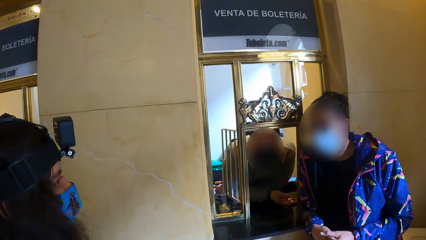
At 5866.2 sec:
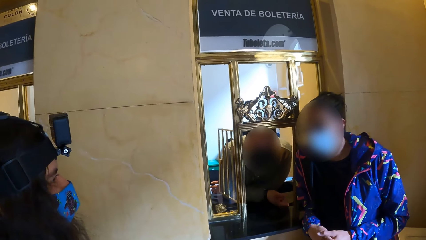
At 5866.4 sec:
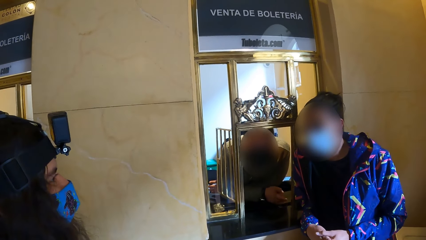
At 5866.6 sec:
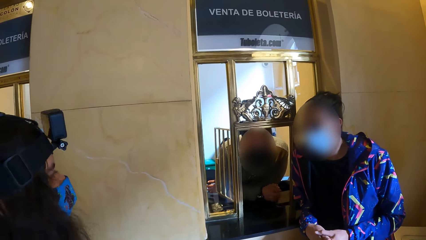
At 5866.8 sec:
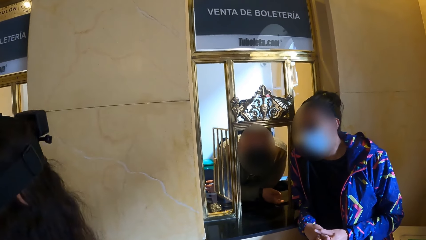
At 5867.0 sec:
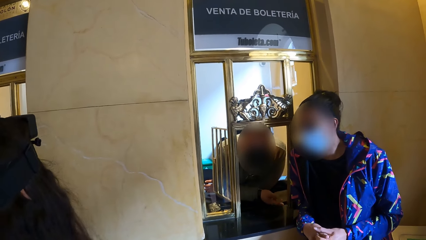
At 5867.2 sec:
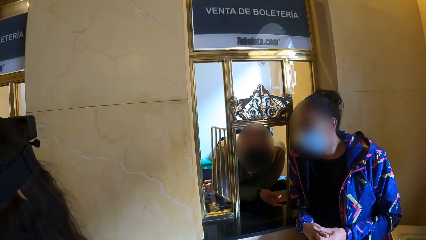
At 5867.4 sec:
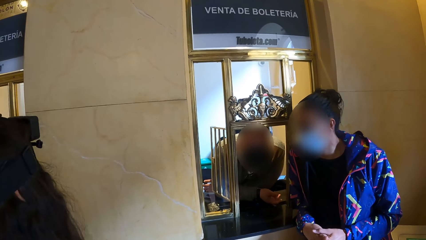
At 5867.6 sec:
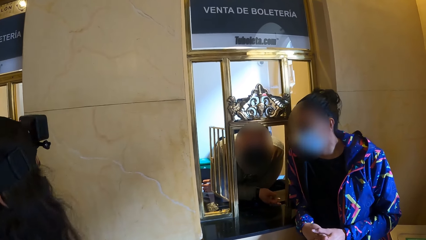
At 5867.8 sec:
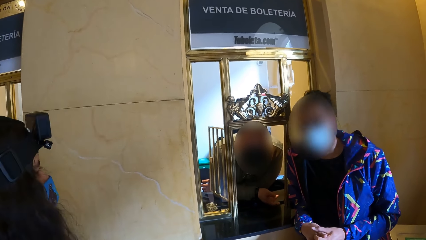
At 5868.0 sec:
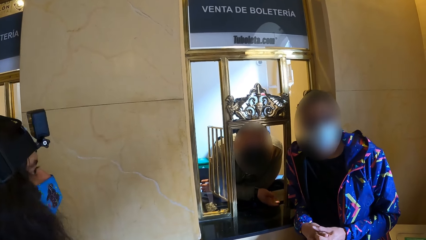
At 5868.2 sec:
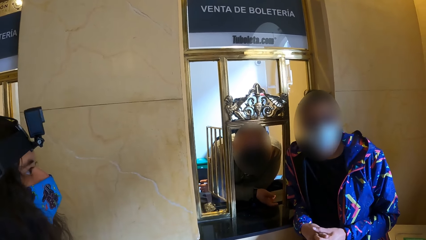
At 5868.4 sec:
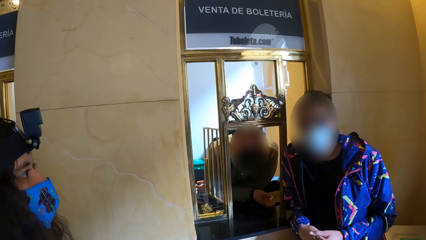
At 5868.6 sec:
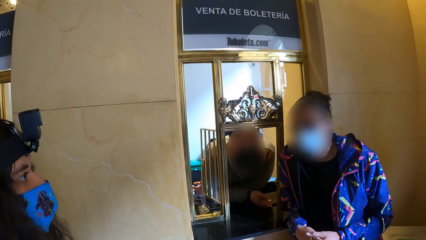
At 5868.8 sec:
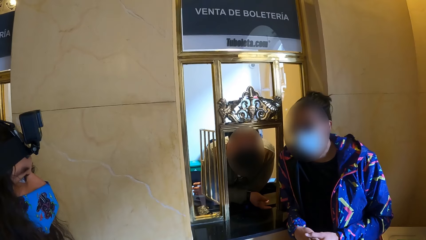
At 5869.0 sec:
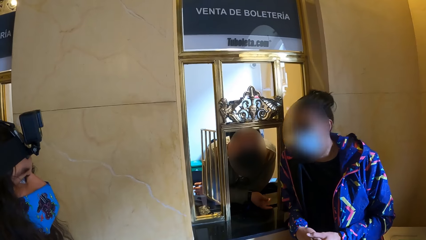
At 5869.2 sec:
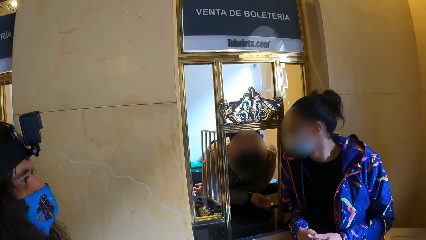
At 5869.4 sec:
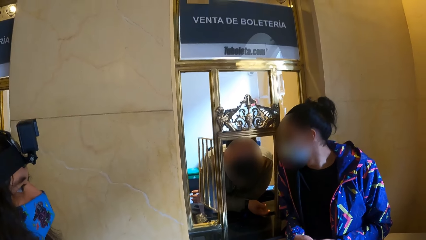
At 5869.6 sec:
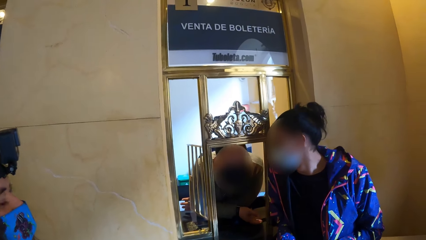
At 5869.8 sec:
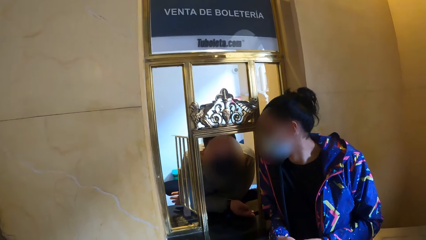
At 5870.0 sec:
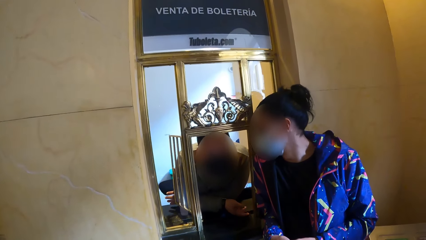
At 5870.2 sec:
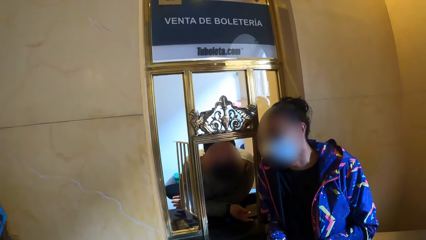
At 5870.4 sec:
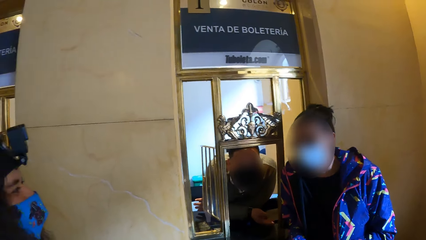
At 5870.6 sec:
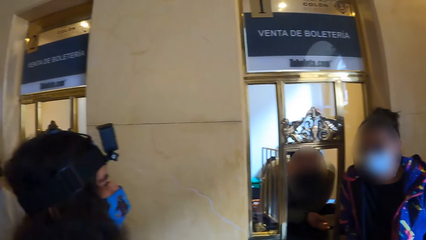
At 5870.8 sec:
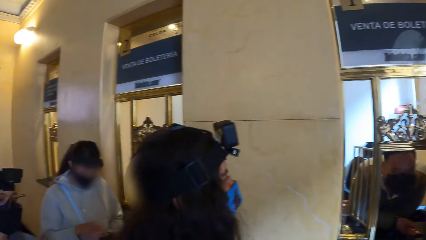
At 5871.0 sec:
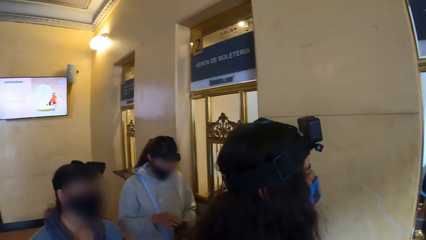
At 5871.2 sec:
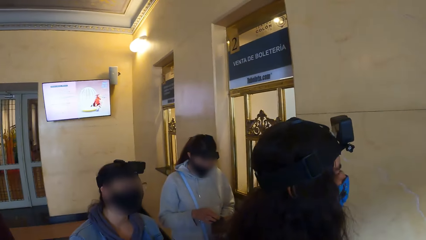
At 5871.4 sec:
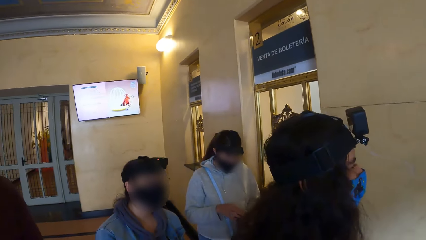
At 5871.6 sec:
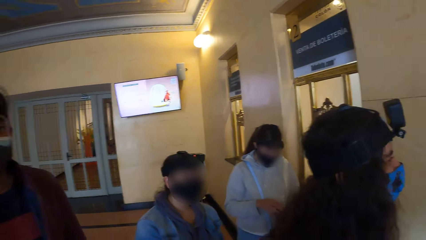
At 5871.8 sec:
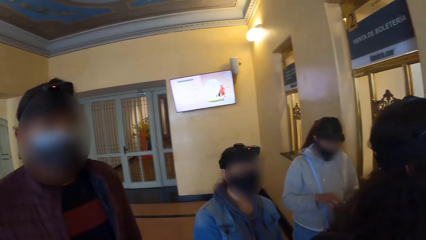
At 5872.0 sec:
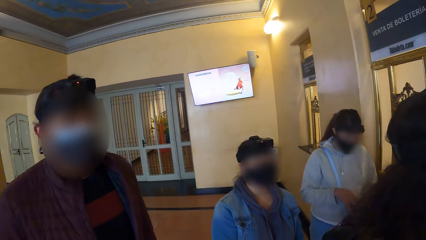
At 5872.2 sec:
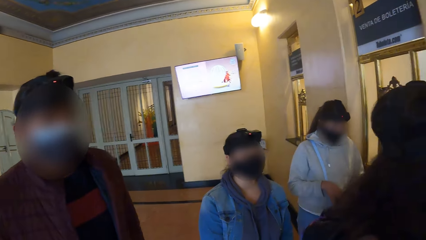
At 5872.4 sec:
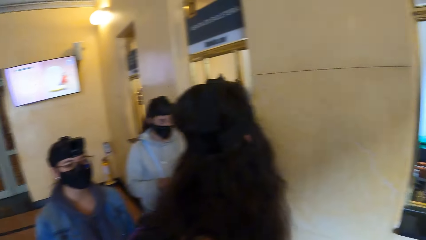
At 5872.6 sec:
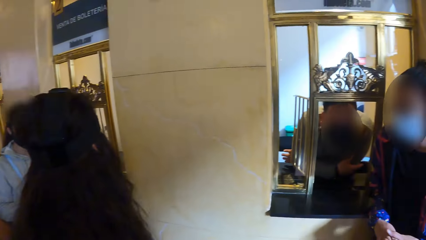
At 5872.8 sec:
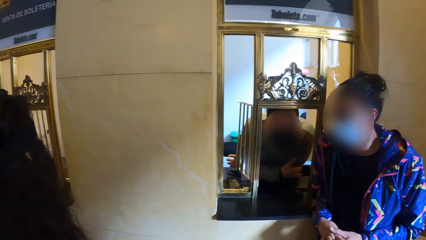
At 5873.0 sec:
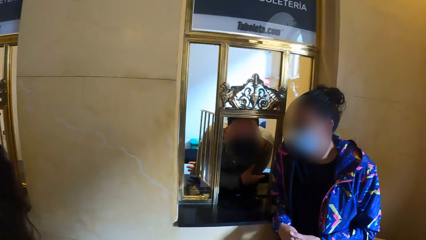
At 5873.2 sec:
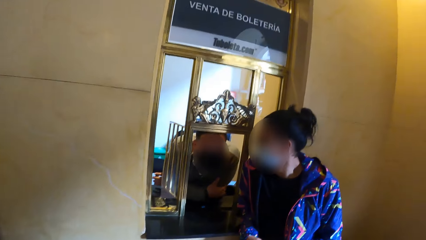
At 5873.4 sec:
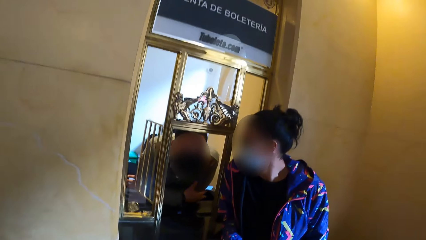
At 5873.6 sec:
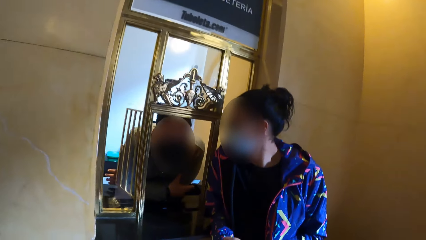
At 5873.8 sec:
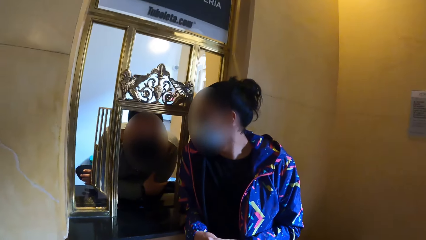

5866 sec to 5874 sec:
The camera wearer watches a group of people around him.

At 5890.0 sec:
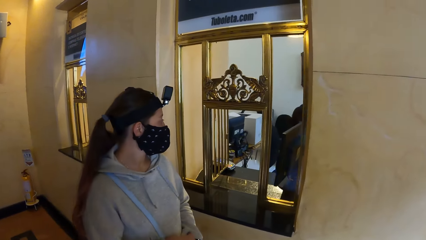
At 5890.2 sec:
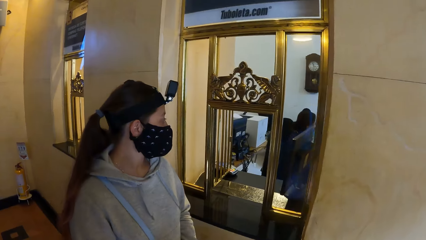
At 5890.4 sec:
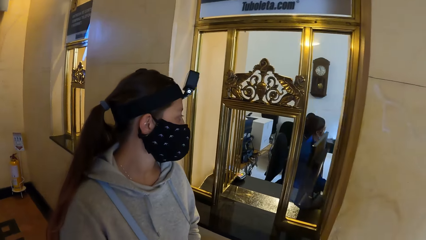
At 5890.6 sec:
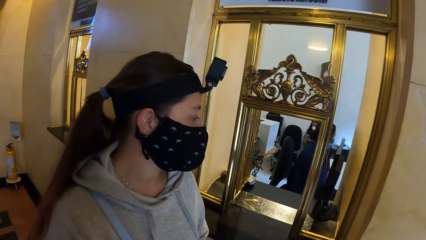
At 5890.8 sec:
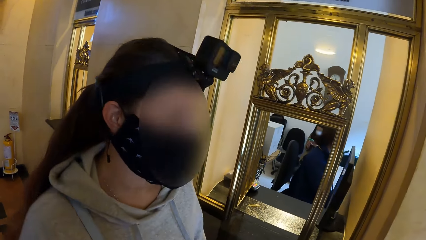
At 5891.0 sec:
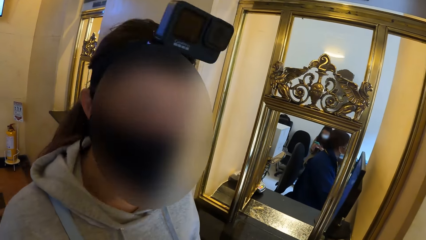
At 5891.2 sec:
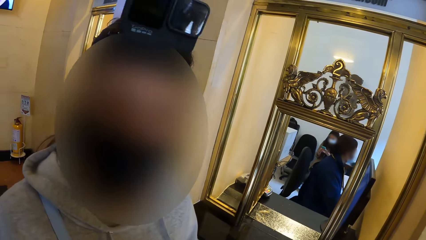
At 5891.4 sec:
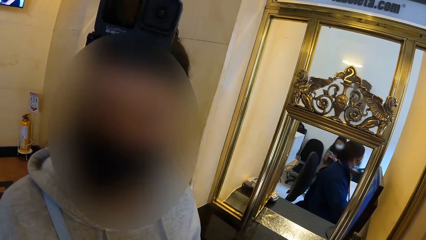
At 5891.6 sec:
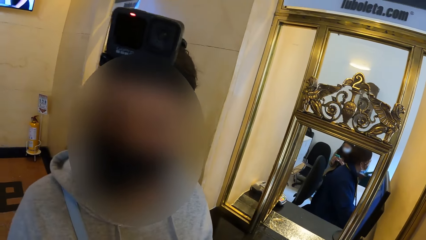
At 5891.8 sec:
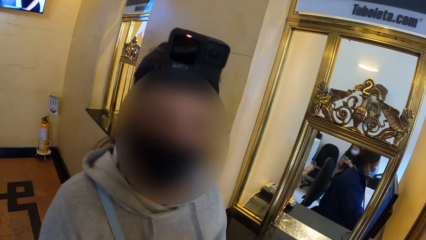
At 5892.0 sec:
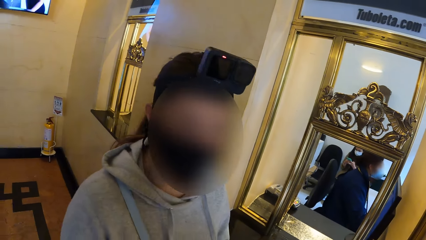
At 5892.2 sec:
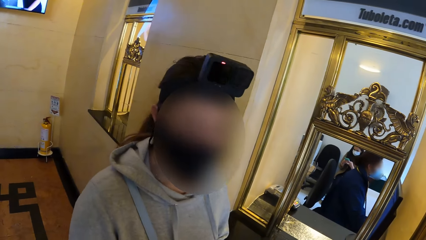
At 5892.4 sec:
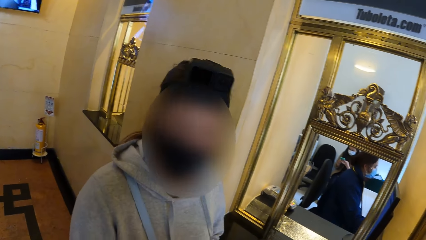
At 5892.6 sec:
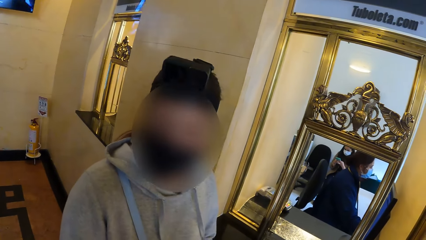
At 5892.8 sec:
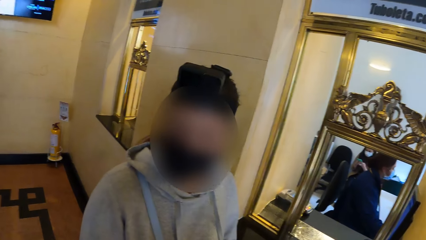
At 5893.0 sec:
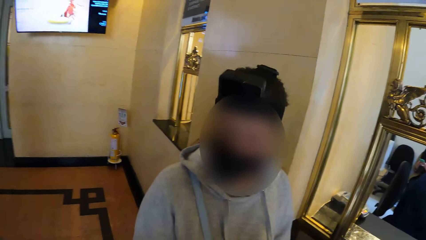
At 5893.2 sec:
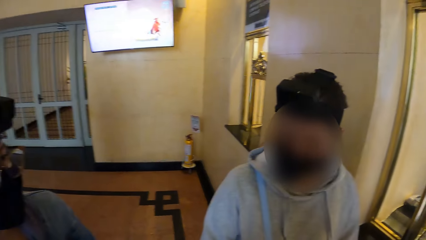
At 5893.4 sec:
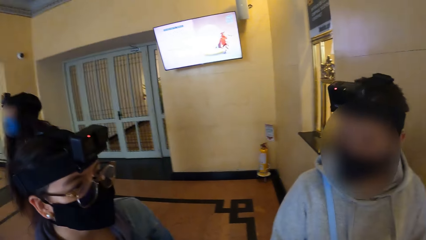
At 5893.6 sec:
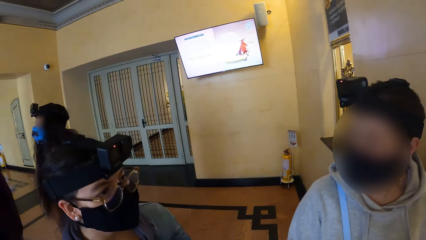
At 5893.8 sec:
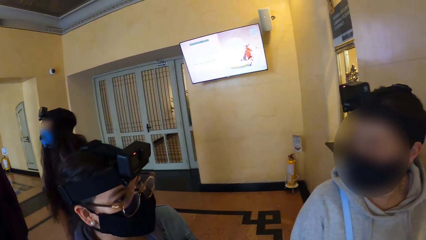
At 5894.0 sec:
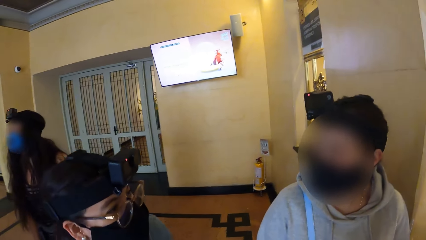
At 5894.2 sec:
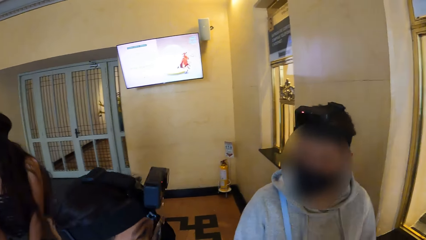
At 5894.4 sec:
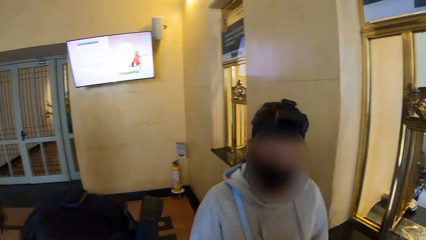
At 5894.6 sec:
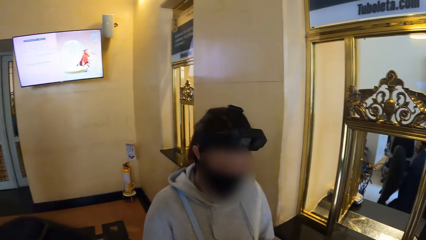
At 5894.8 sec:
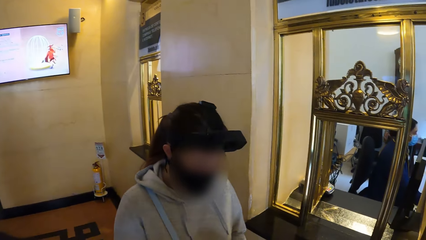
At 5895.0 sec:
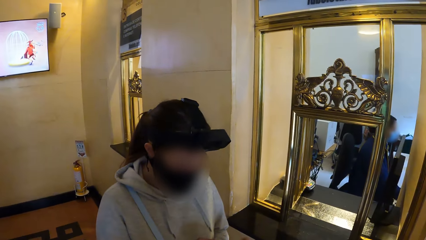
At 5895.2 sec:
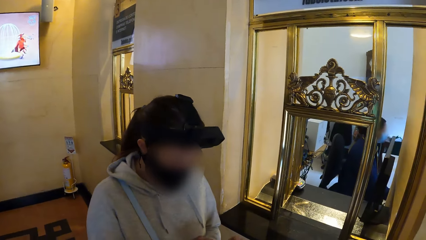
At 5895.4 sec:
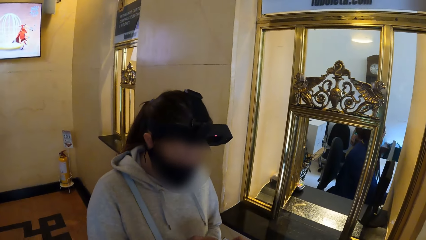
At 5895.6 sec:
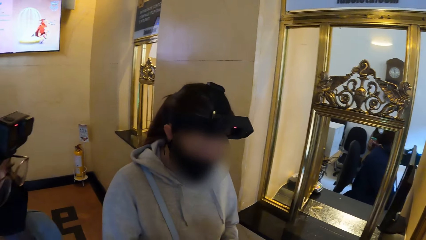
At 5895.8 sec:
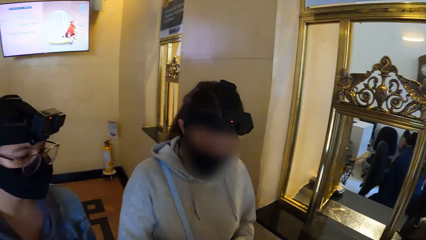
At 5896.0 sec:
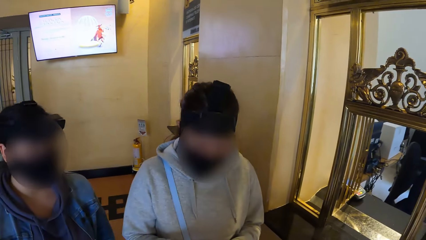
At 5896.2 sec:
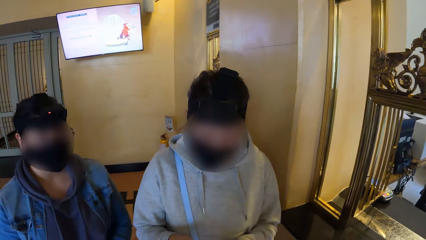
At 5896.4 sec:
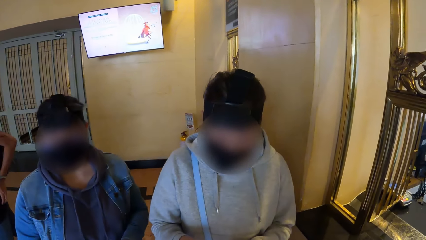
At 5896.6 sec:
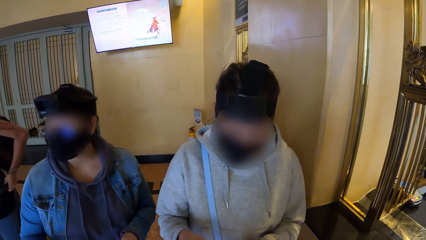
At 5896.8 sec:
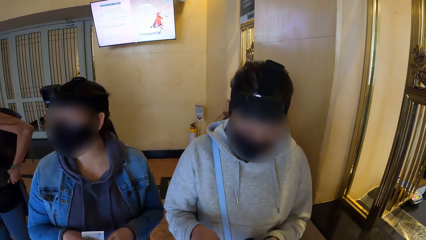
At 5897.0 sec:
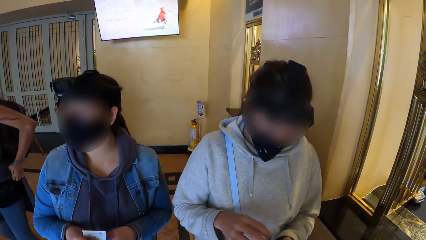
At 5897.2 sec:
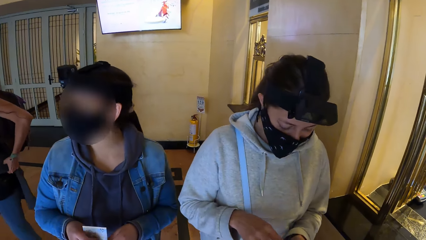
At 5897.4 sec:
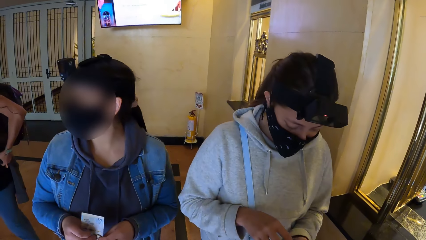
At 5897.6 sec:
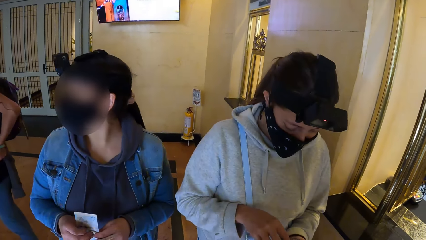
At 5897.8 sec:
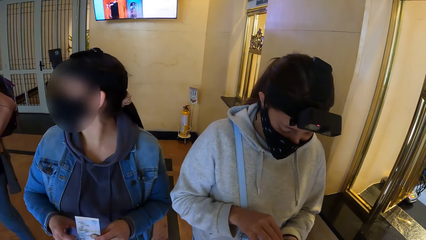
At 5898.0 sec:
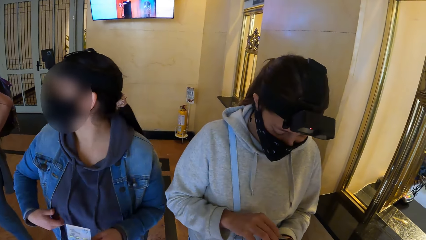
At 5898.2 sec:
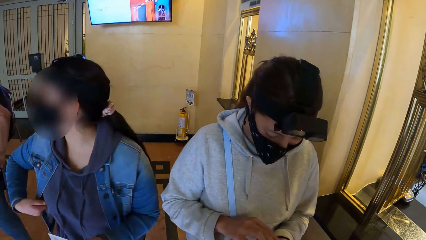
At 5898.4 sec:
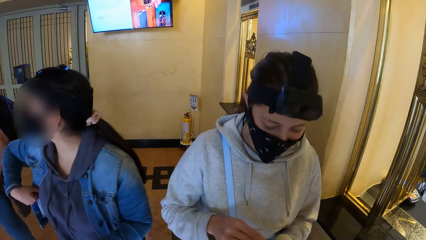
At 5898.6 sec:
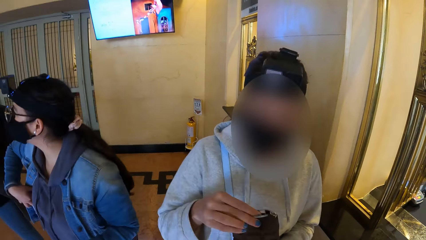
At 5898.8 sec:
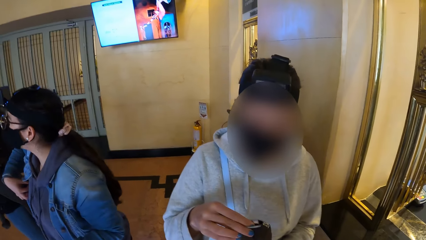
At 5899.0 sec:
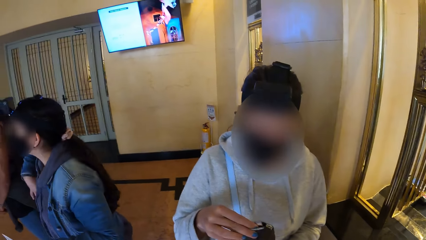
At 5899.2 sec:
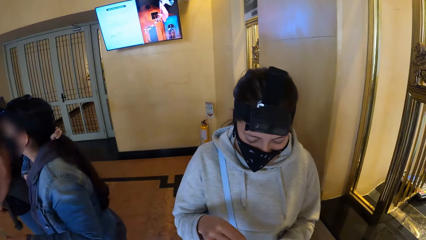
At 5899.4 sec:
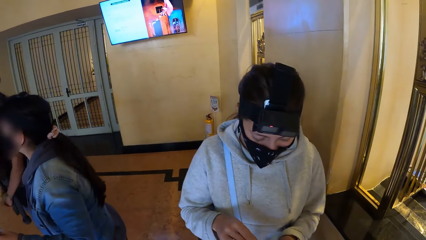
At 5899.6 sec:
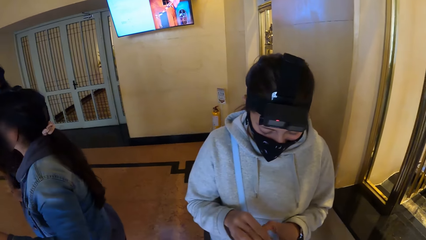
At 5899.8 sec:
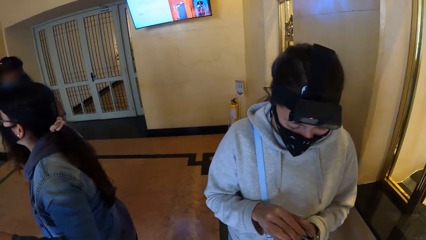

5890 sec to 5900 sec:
The camera wearer converses with the woman. They look around.
